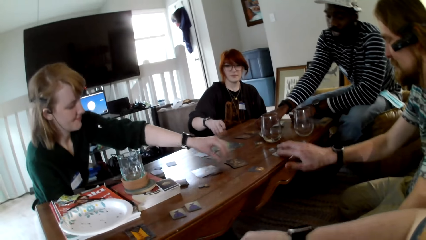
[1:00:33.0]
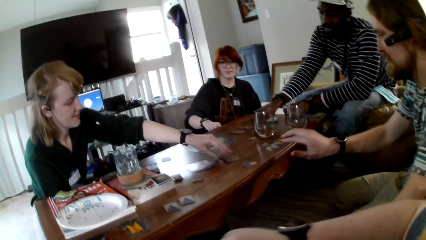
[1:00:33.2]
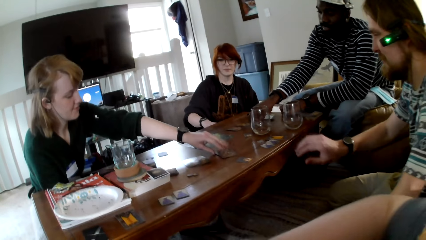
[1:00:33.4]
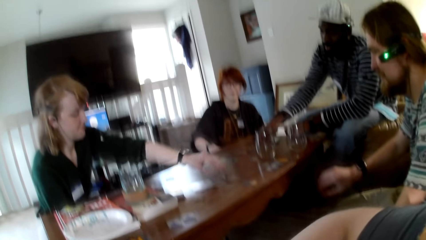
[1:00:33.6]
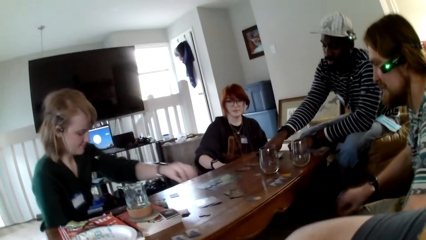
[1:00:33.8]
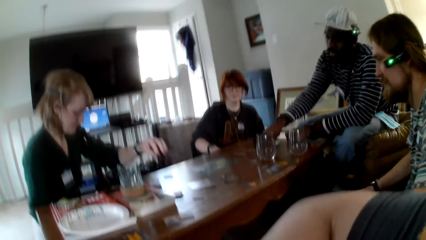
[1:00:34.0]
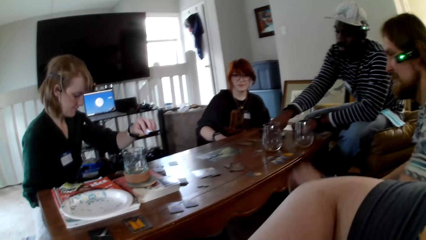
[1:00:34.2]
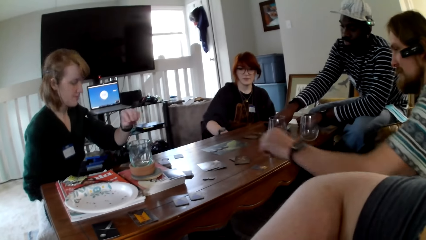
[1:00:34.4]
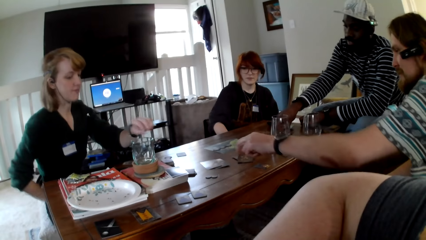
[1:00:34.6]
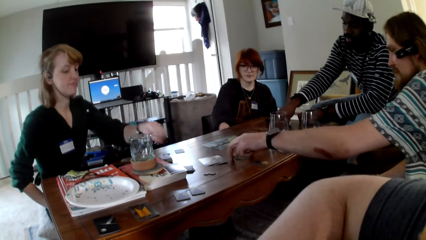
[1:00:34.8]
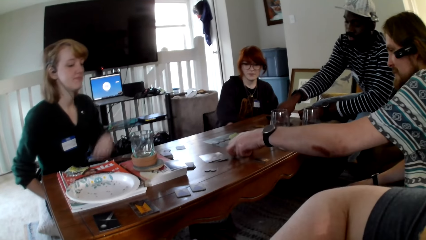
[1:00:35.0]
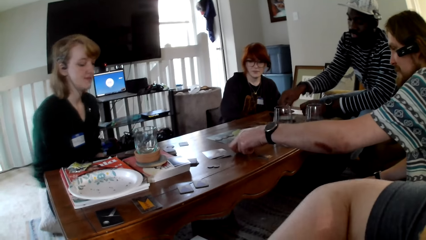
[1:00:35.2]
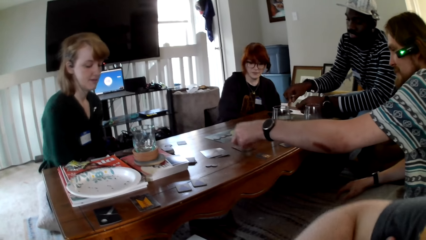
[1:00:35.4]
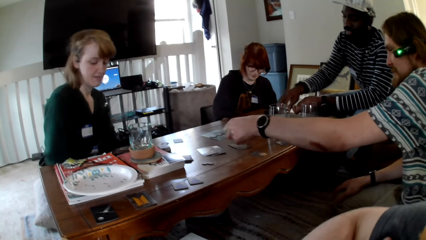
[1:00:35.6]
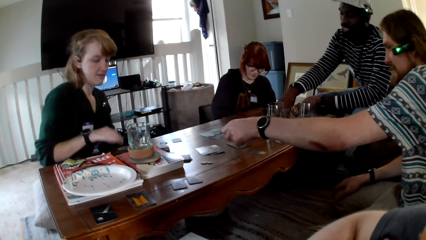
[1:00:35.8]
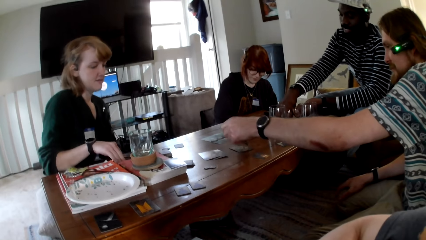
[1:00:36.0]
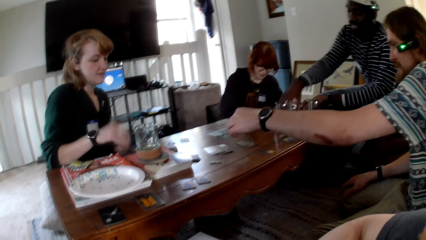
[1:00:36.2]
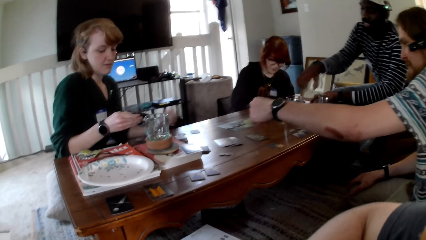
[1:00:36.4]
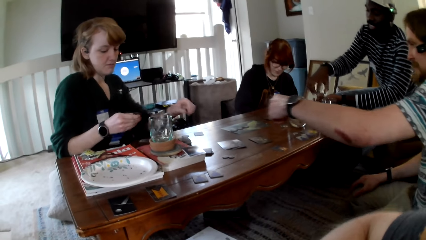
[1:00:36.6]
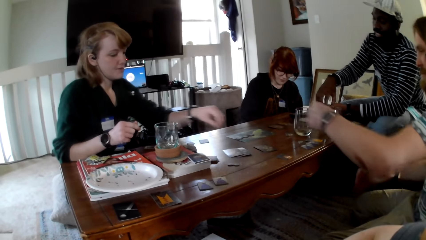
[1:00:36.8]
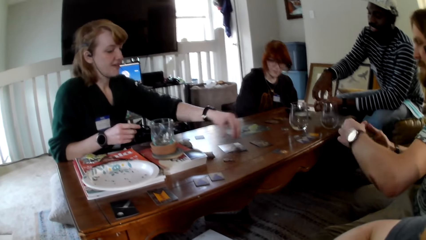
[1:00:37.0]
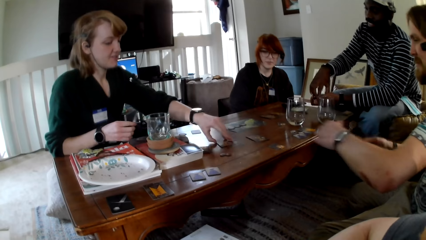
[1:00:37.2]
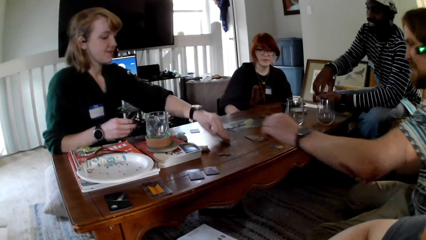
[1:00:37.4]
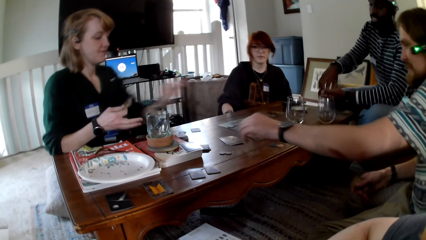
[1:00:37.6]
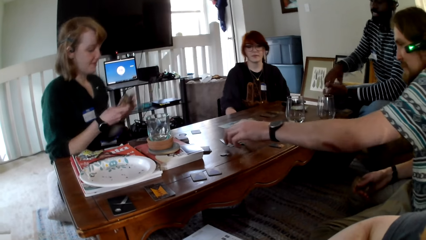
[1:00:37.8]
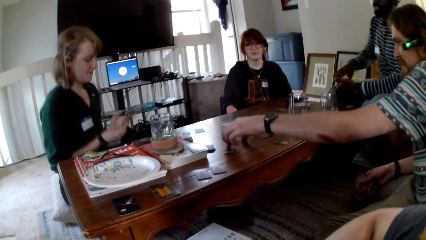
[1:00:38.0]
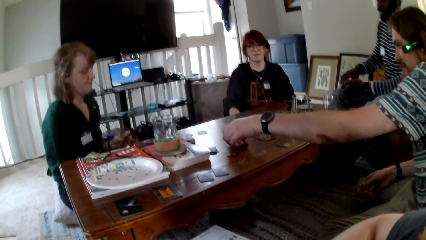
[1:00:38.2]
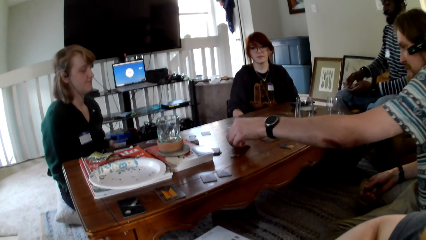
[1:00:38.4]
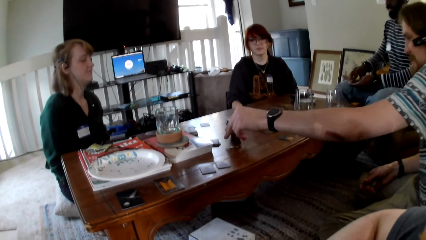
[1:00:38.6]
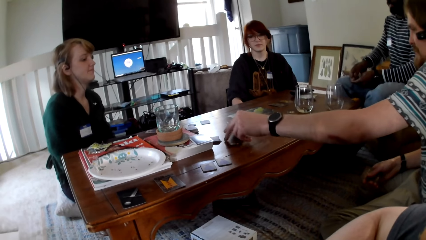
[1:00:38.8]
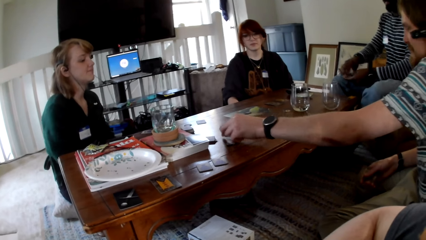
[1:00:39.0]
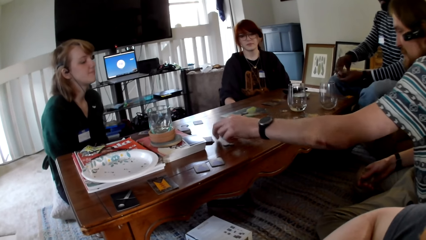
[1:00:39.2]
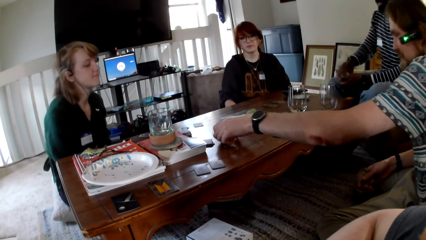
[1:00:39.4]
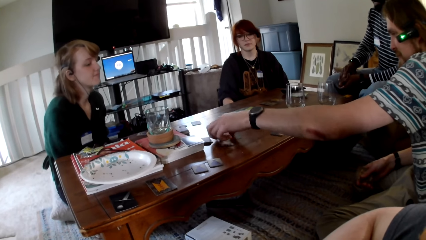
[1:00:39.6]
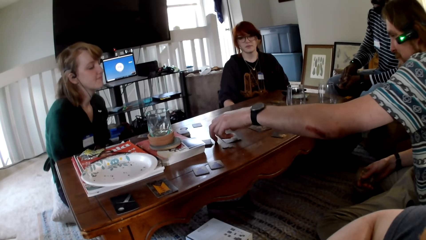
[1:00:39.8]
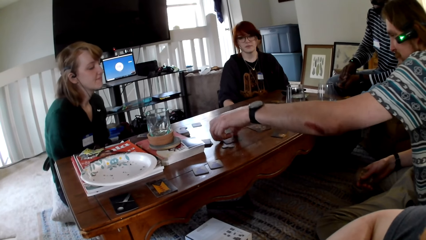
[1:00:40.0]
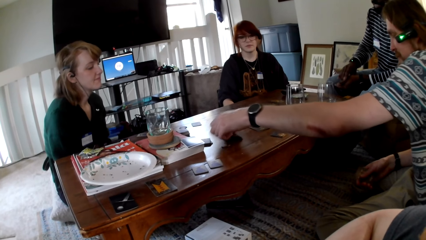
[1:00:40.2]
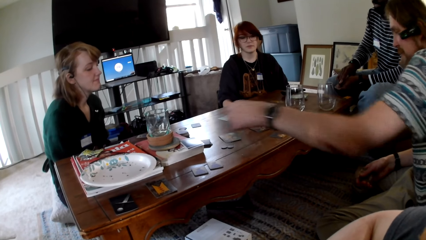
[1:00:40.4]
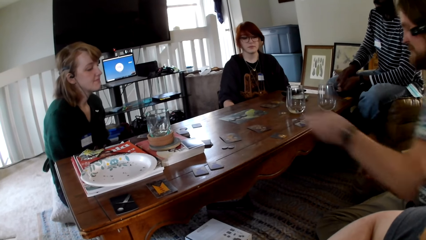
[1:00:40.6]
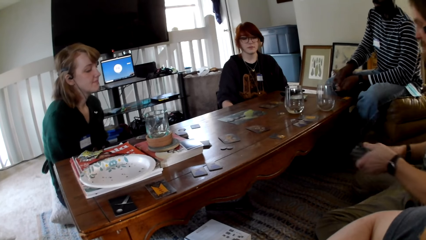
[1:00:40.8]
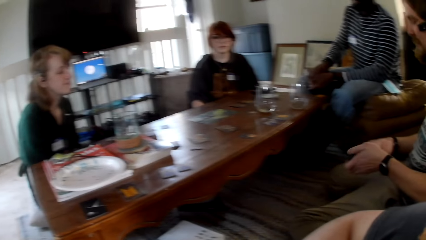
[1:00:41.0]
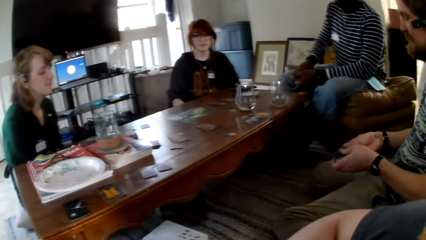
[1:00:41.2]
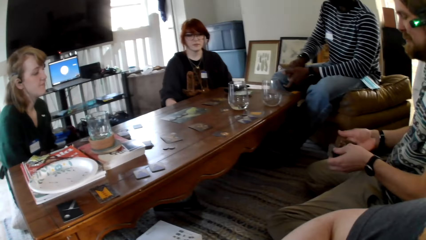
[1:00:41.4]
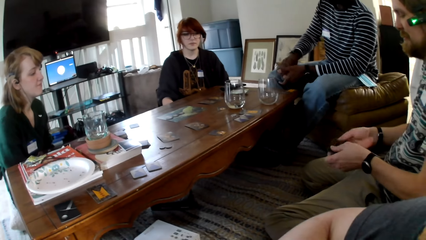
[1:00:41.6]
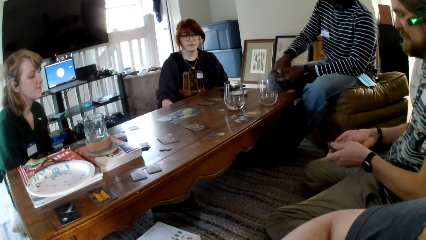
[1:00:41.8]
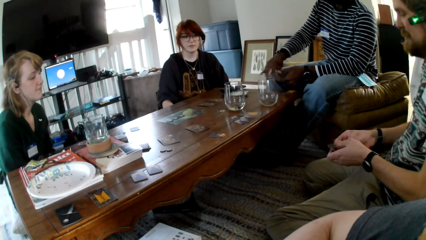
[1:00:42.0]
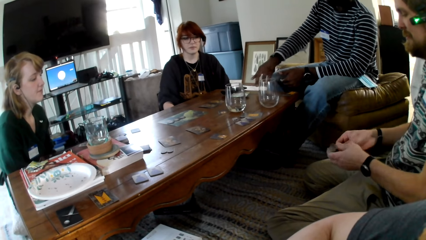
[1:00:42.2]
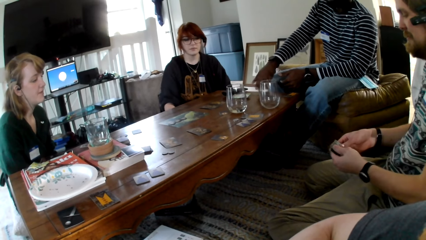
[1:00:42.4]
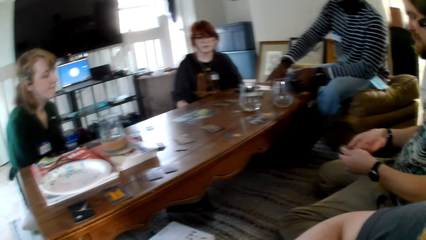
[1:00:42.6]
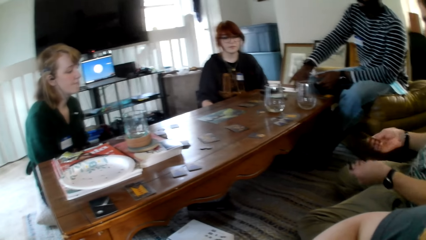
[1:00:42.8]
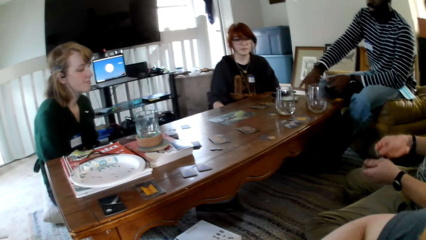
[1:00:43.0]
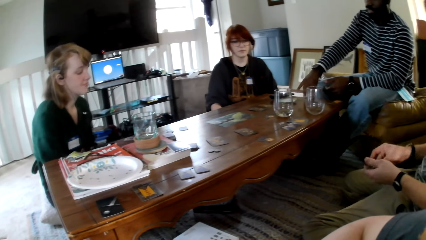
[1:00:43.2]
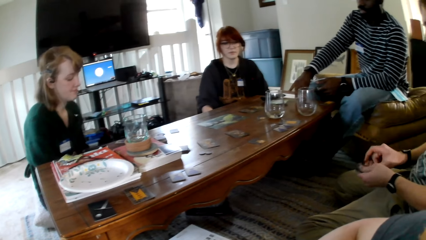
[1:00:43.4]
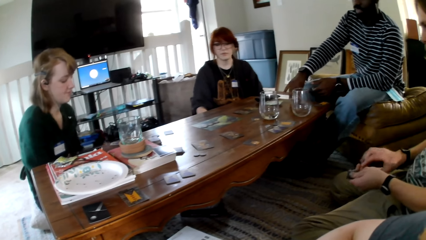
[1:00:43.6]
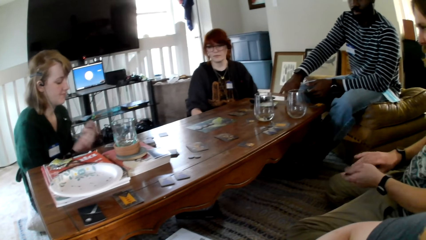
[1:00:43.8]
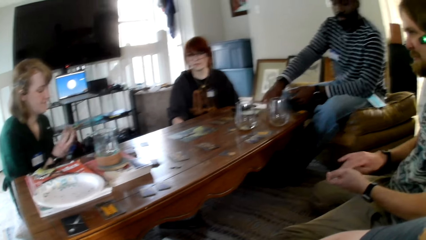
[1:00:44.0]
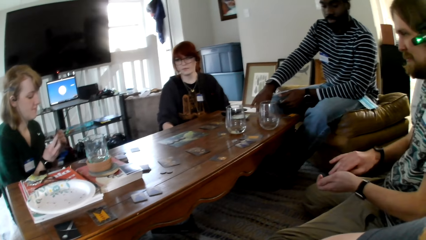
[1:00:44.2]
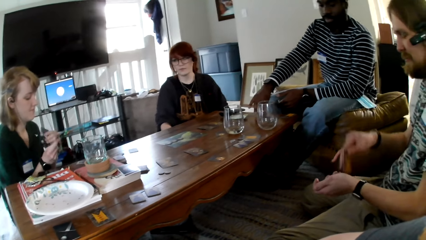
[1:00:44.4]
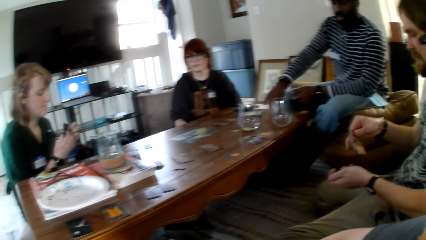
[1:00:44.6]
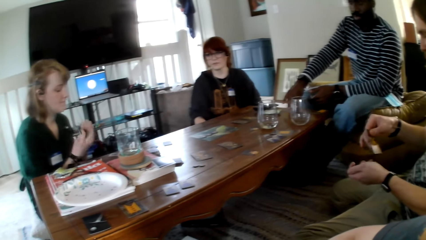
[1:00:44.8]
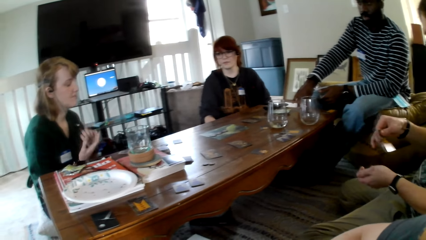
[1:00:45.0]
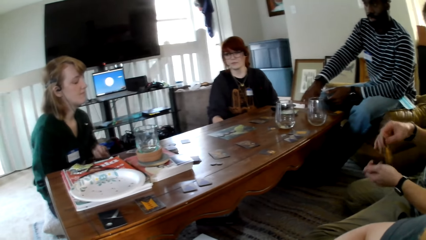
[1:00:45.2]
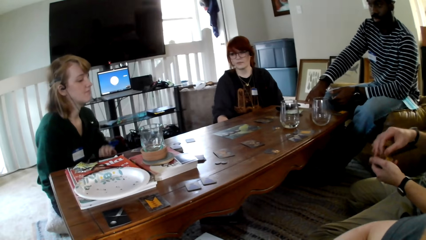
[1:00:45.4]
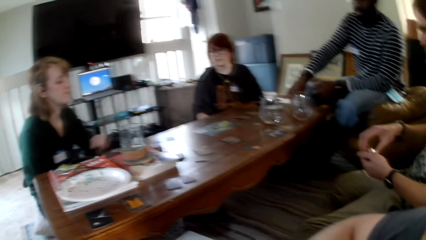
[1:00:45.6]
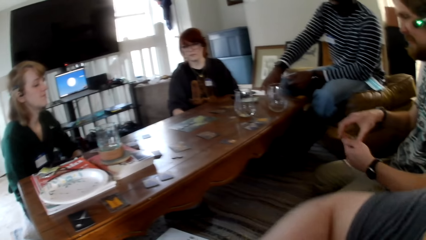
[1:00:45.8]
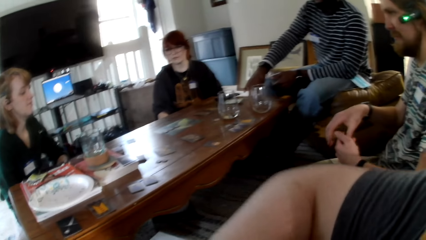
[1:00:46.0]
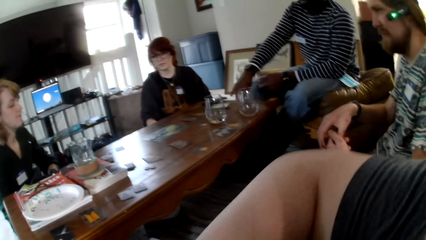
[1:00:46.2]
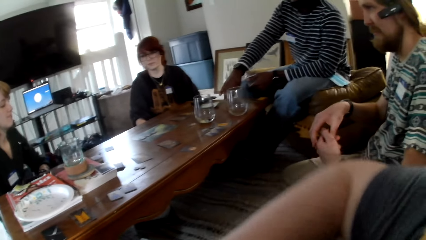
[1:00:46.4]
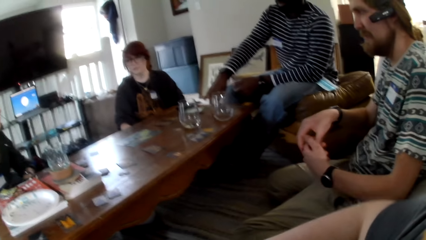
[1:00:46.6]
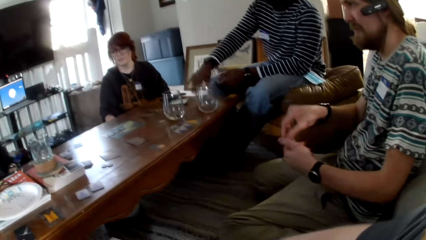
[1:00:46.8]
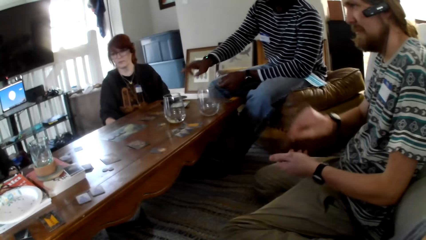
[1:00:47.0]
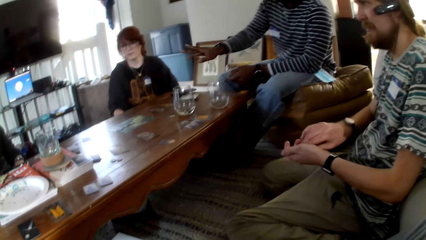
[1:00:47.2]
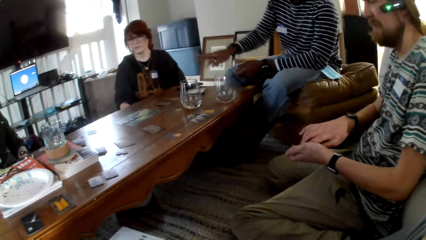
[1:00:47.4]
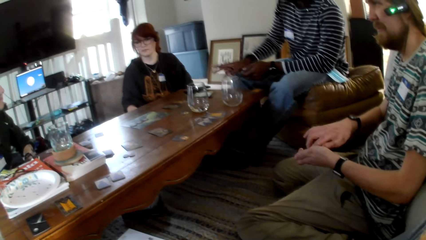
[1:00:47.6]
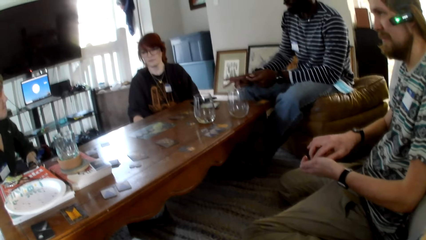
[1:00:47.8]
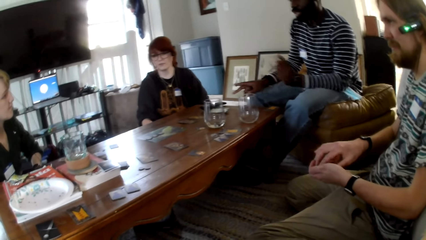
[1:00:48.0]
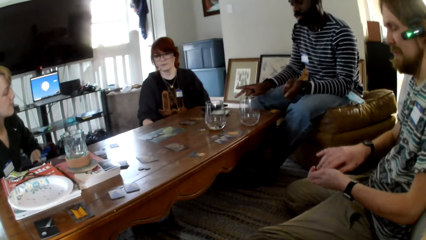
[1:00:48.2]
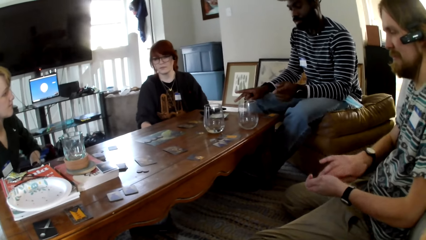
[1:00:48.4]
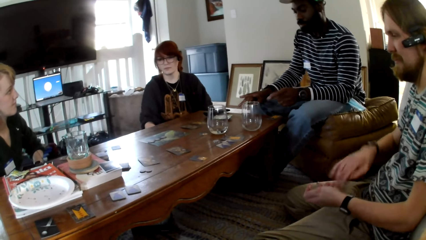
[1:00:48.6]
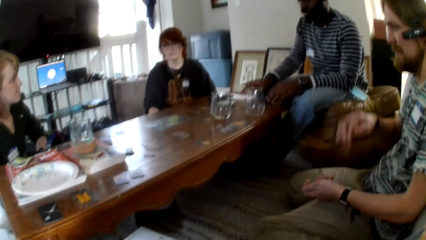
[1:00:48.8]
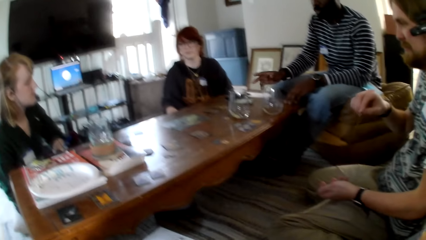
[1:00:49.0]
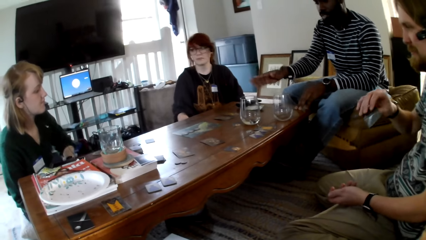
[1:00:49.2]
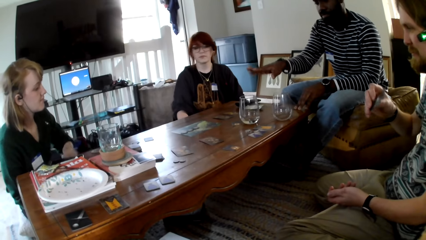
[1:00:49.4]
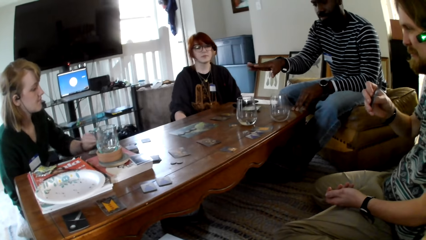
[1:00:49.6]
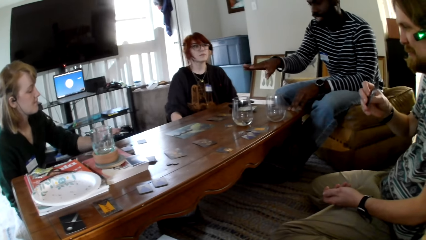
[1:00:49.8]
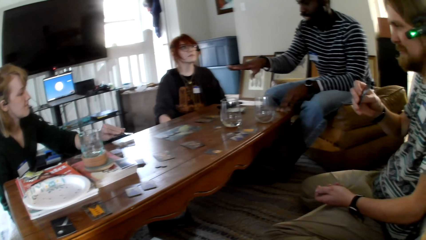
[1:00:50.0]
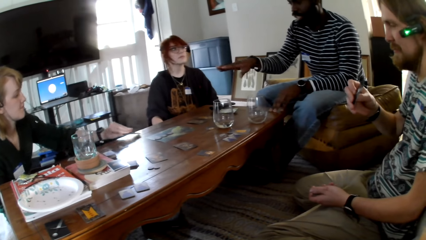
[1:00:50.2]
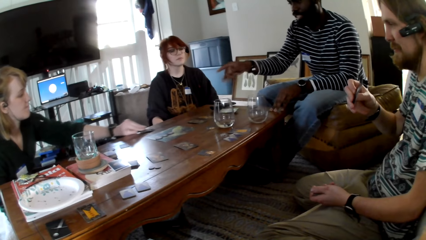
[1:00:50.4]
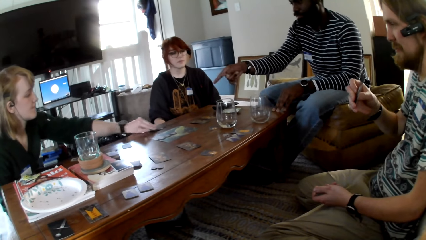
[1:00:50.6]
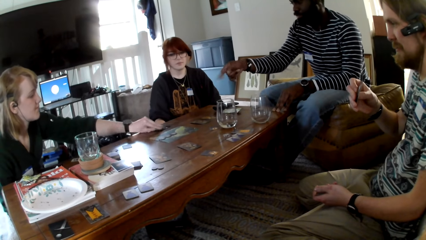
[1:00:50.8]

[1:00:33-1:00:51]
The third person picks up the card. The other person picks up the card. The other woman and the other man pick the card on the table. The other person picks up the card again. The other person holds the cards in both hands. The camera wearer talks to the first man, the other man, the other woman and the first woman. The other person holds the cards in both hands again. The first person moves both his hands around. The other person lifts up his hand.
